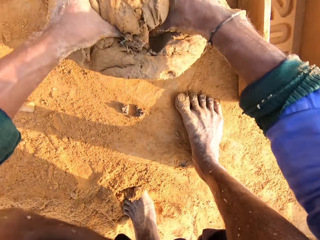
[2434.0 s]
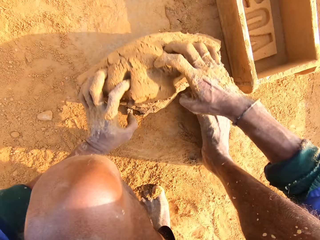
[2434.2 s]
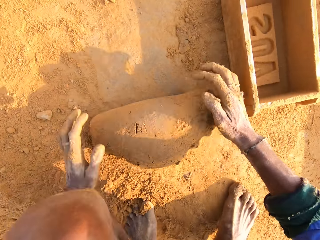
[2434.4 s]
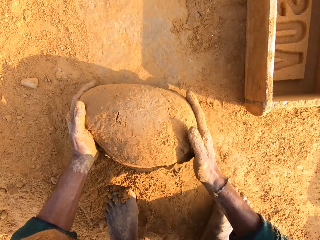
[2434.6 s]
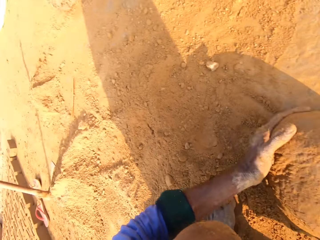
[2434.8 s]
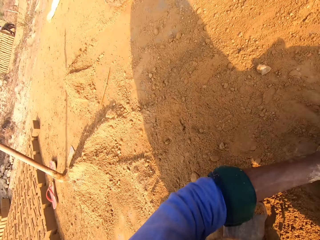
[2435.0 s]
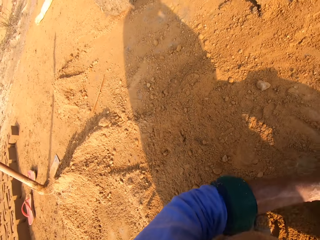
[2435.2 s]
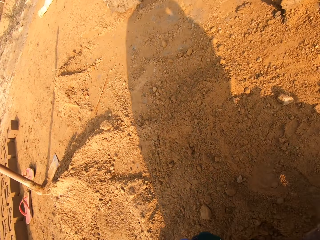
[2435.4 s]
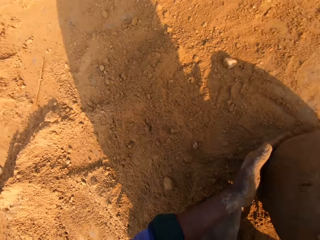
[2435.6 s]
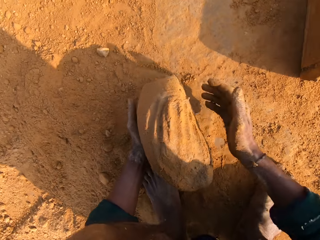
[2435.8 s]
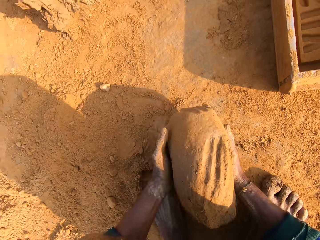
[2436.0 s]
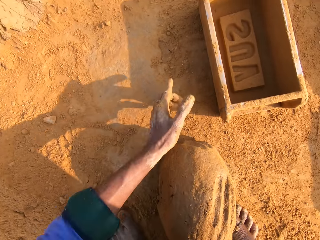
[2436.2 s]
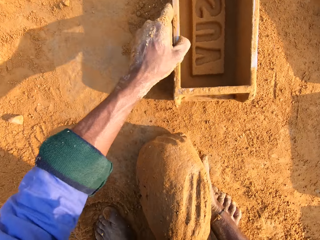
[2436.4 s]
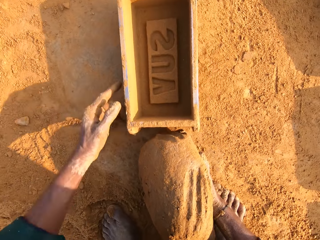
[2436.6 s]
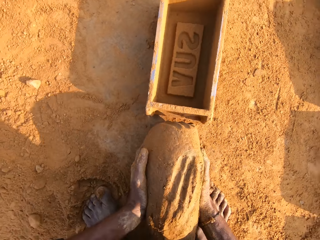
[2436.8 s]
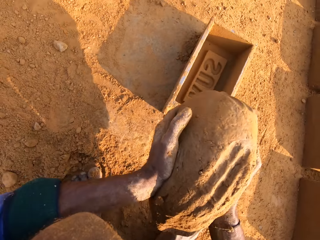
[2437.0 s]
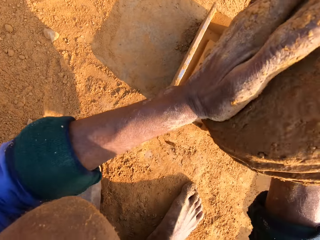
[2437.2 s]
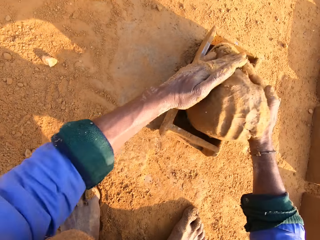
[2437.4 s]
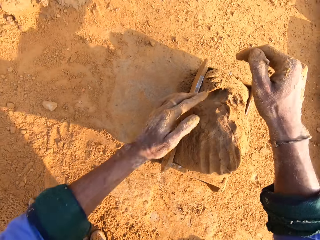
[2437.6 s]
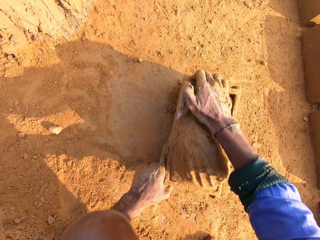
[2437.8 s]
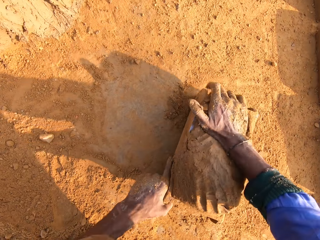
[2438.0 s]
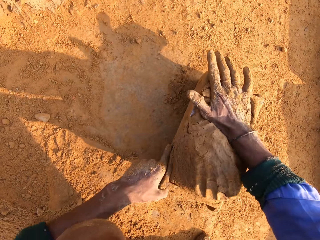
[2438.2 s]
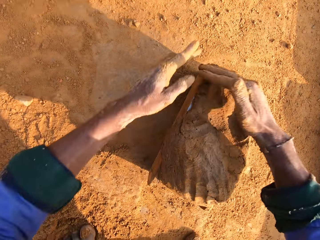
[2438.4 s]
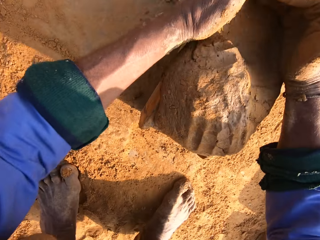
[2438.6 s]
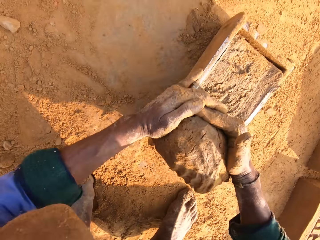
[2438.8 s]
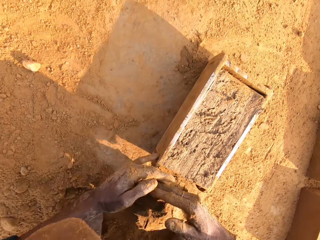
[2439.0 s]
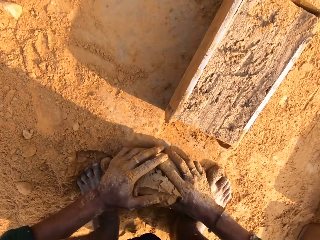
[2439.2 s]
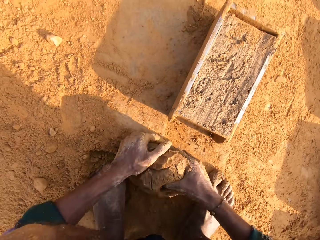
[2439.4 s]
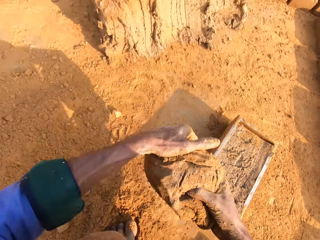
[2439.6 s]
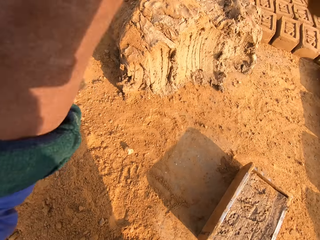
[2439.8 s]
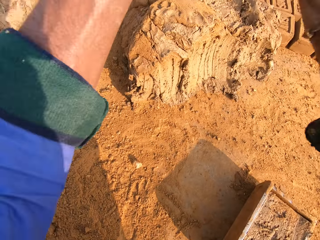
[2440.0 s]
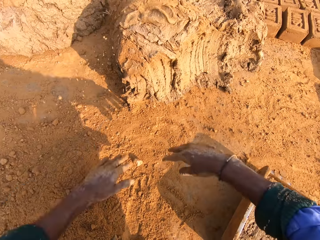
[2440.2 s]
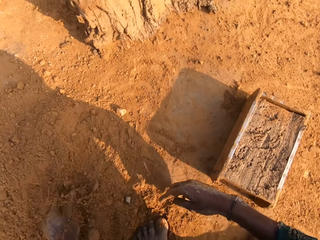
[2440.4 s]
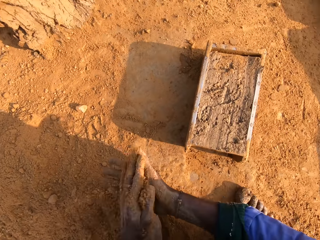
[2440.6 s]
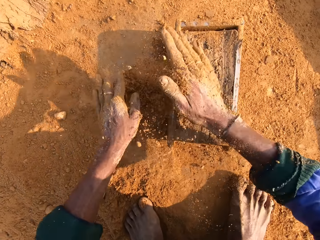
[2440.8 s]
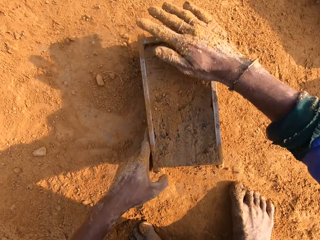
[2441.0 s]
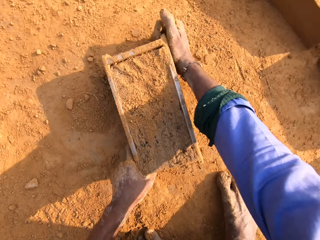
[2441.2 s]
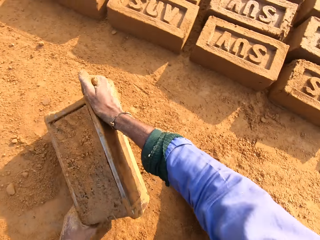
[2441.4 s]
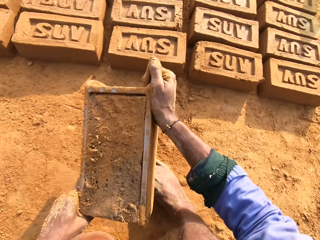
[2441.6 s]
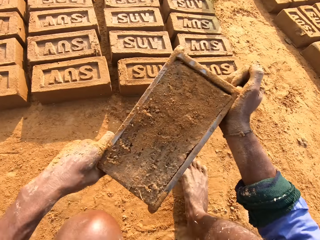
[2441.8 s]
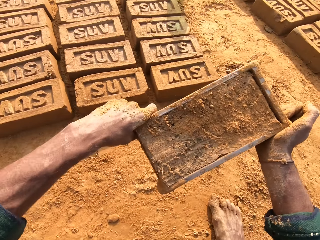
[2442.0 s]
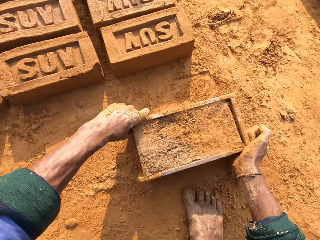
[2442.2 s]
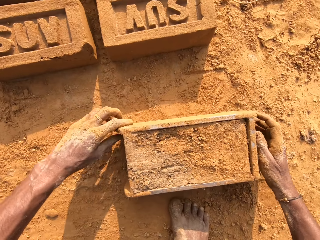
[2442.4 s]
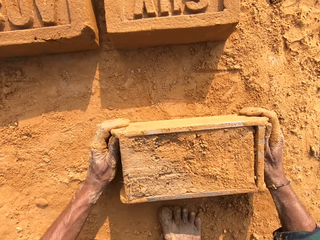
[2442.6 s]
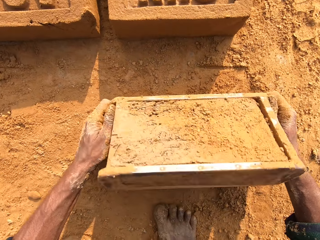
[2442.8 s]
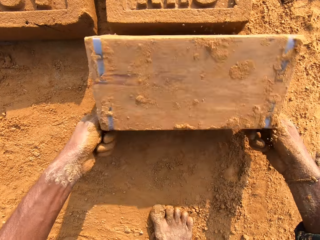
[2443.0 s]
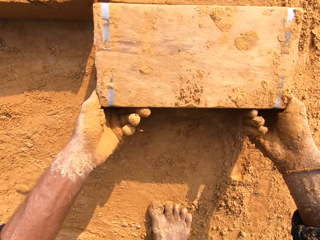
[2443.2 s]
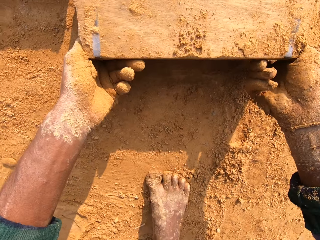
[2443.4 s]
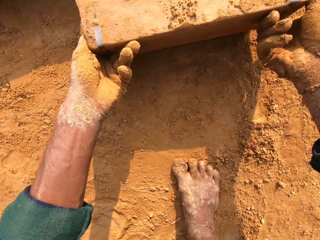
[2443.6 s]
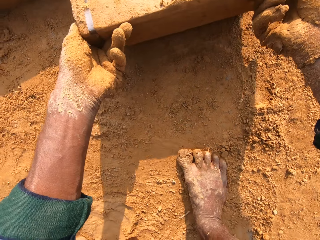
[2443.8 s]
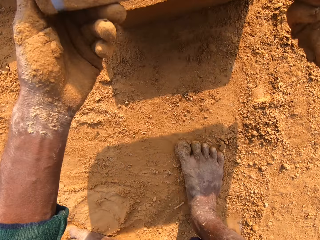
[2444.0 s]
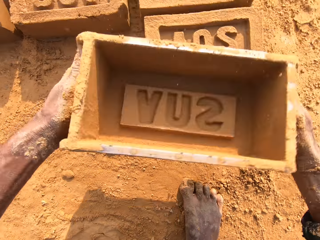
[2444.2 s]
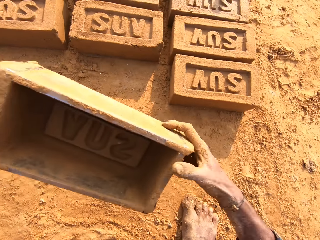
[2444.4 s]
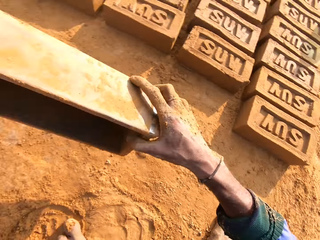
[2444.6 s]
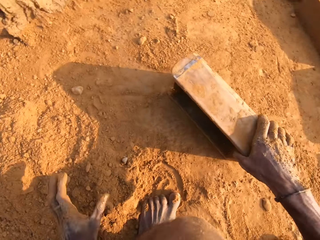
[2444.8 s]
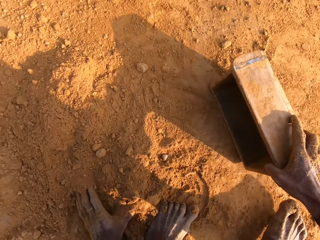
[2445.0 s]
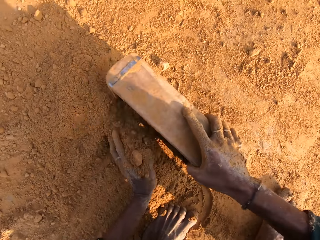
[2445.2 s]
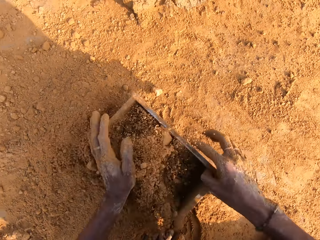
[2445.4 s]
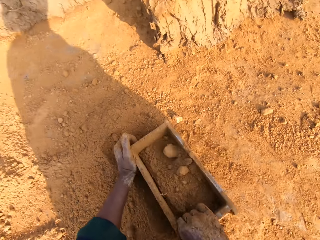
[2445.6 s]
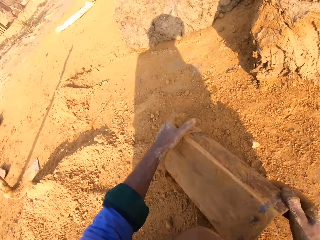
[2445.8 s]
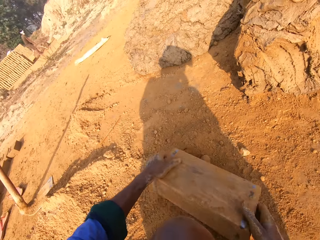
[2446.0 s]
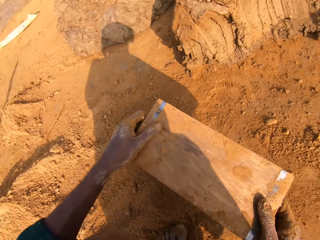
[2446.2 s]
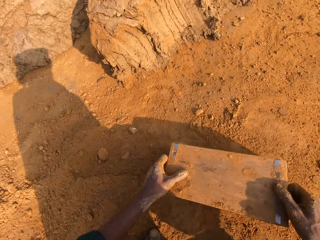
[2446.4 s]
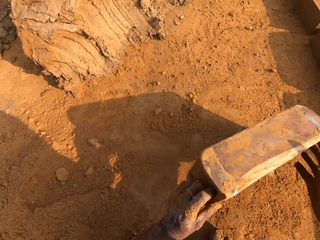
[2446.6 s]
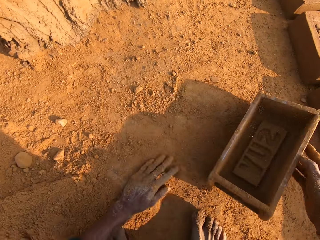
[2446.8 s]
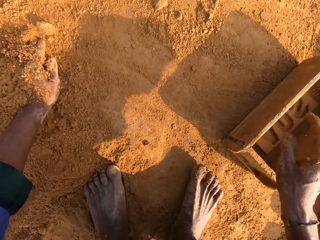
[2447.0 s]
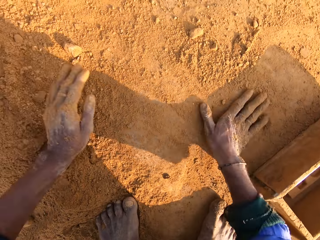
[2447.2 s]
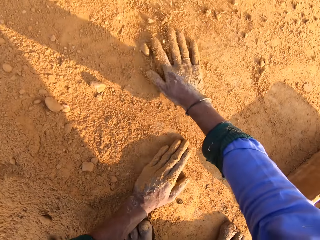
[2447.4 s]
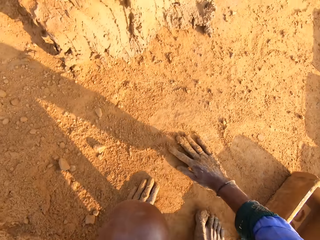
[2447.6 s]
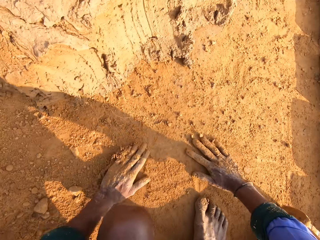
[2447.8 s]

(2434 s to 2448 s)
The camera wearer scoops clay on the ground. They move. They hold the clay with both hands. They stretch the left hand. They move the brick mold on the ground. They hold the clay with both hands. They raise the clay. They put the clay in the brick mold. They mold the clay in the brick mold. They remove excess clay in the brick mold. They scoop the clay on the ground. They raise the clay. They throw the clay on the clay hill. They scoop sand on the ground. They spread the sand on the clay in the brick mold. They hold the brick mold. They carry the brick mold. They put the brick mold on the ground. They hold the brick mold handles. They turn the brick mold. They remove a brick from the brick mold. They turn the brick mold. They turn. They hold the brick mold on the ground with the right hand. They put the sand in the wooden brick mold with the left hand. They pour the sand from the wooden brick mold.

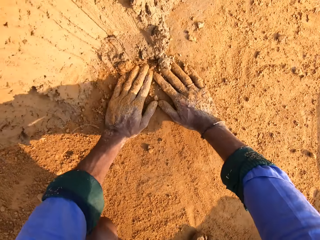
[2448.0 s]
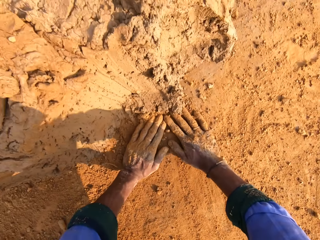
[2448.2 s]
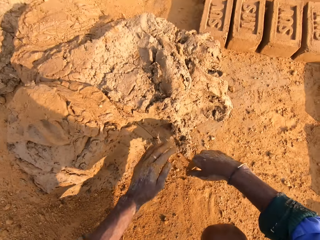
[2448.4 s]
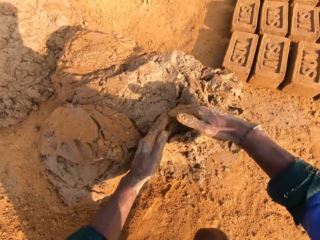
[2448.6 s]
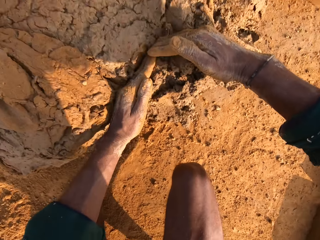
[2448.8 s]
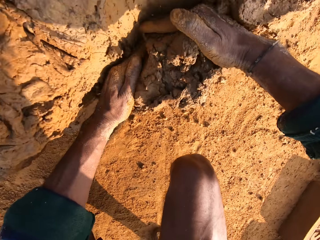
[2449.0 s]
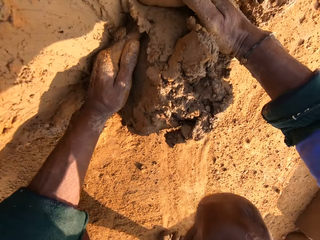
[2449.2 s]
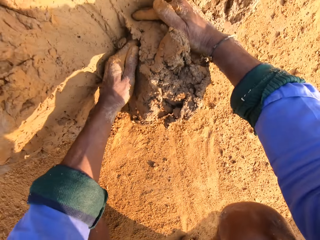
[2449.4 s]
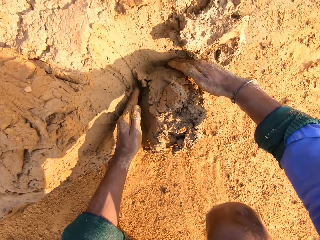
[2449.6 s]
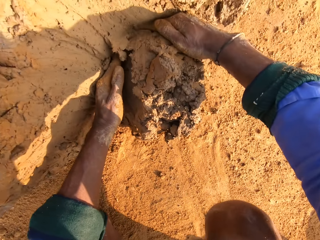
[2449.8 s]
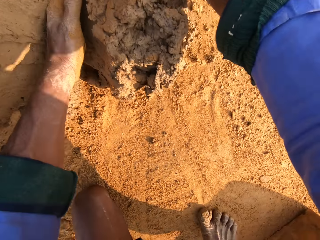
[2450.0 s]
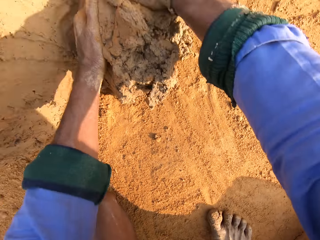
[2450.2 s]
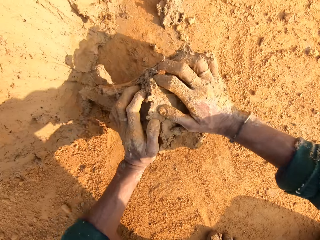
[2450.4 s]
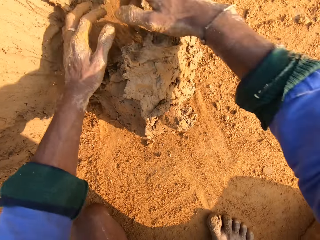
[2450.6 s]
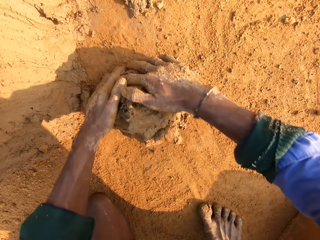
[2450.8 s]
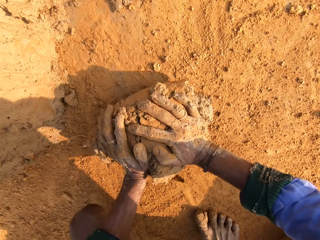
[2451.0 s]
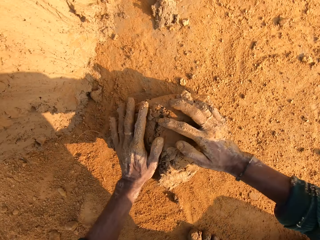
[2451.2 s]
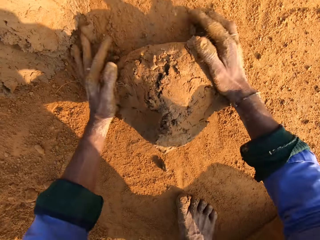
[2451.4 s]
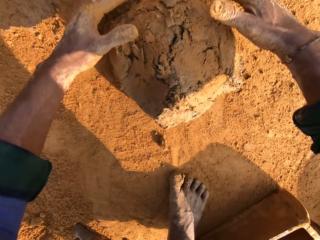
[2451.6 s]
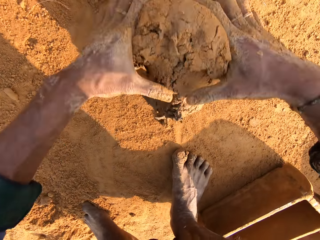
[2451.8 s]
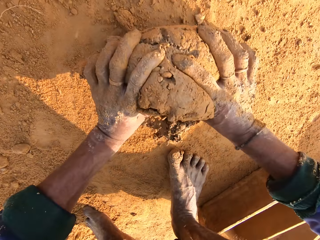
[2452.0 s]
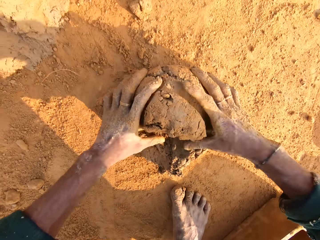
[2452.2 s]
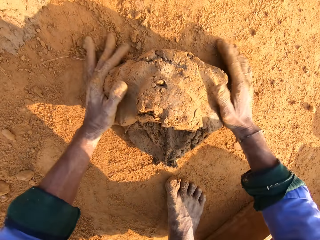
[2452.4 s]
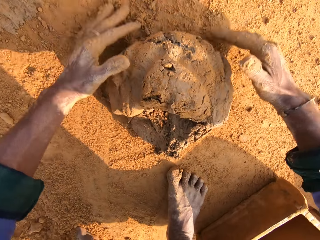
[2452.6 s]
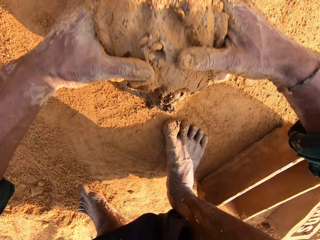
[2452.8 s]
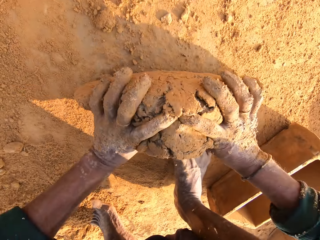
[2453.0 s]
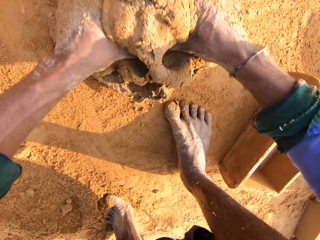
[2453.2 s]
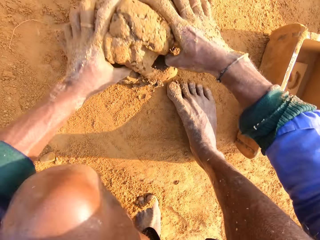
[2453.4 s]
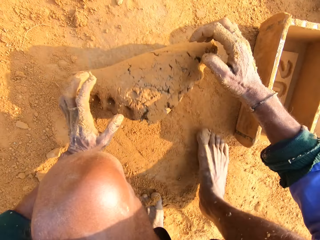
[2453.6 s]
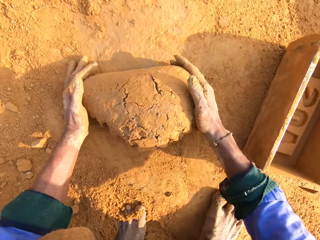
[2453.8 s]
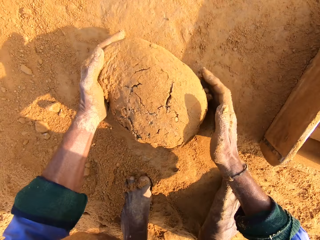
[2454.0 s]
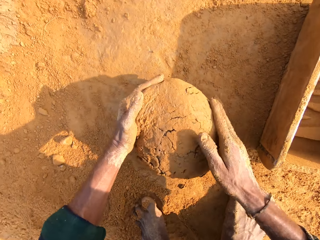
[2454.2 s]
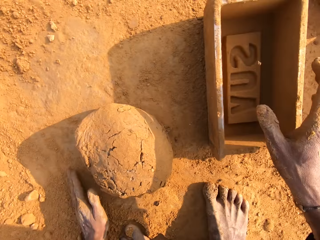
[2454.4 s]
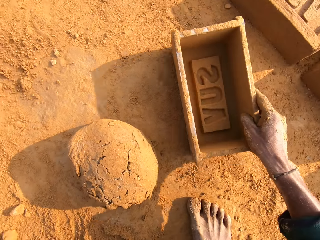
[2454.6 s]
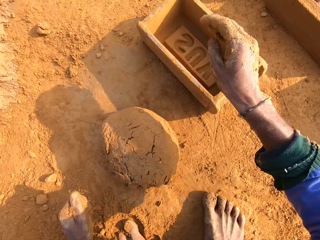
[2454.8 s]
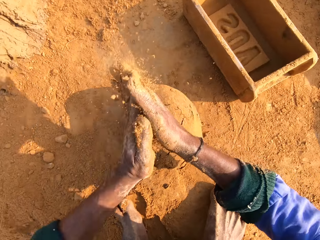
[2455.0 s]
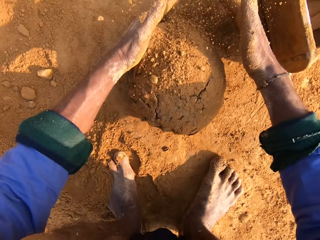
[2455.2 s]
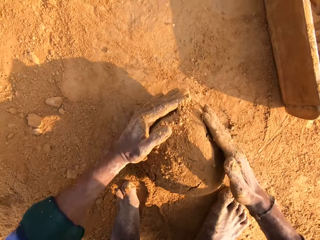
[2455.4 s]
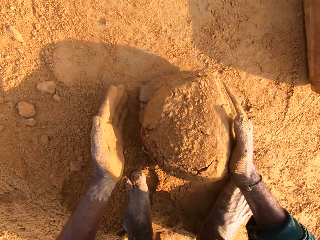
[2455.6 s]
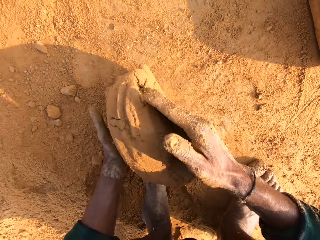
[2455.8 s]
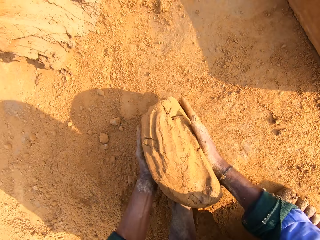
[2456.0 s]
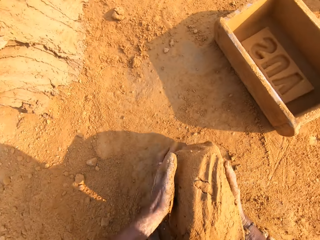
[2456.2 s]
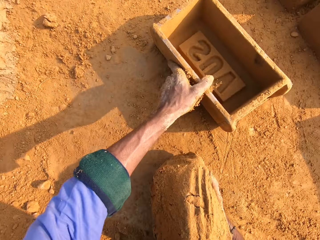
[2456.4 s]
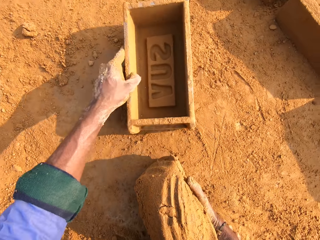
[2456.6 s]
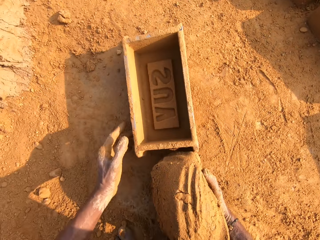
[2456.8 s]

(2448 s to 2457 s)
The camera wearer spreads the soil. They cut a small amount of mortar or mud on the heap of mortar with both hands. They roll the mortar on the ground. They move the wooden brick mold on the ground. They roll the mud.
